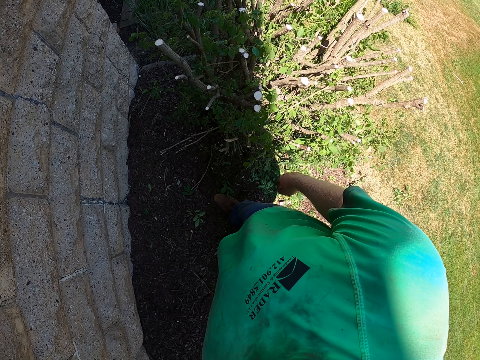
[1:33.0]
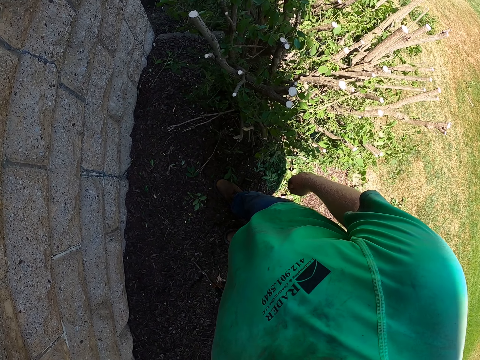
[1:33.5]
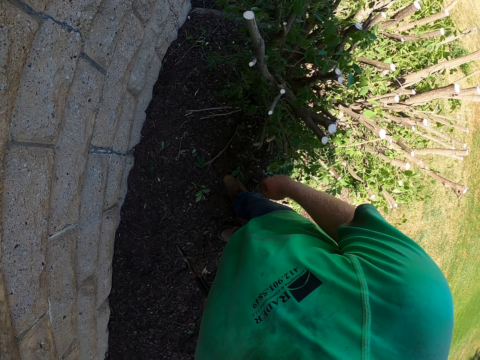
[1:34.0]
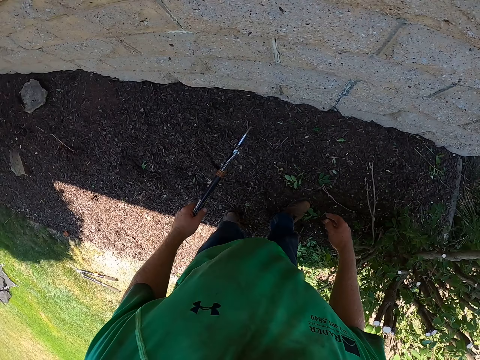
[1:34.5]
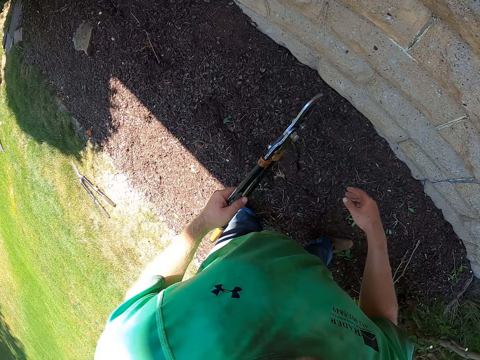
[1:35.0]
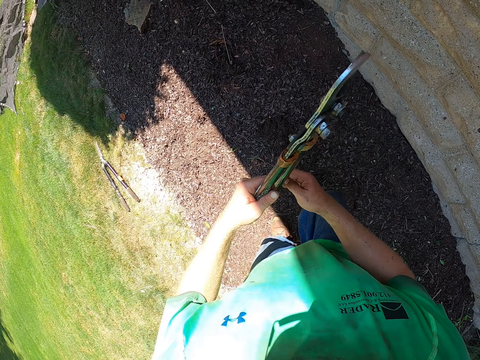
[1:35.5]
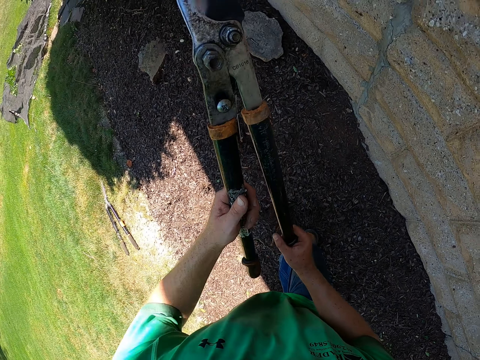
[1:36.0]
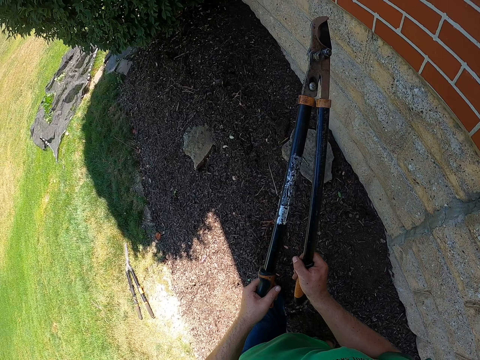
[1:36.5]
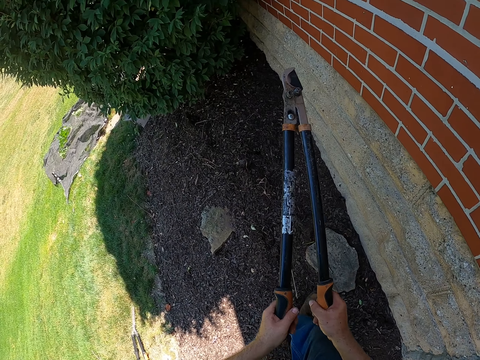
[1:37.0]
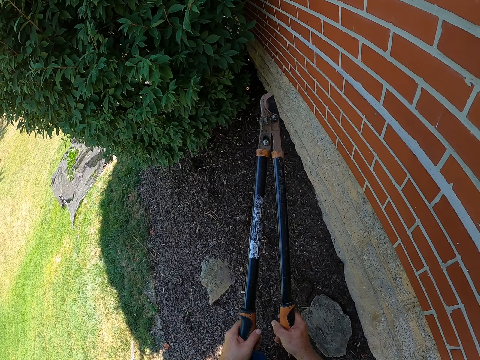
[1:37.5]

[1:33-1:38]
The camera wearer touches the hedge shears.

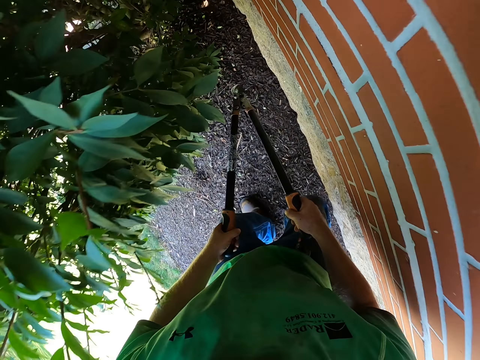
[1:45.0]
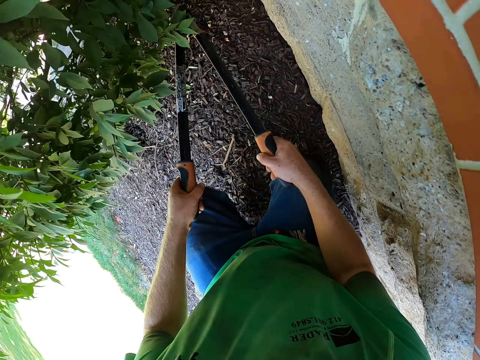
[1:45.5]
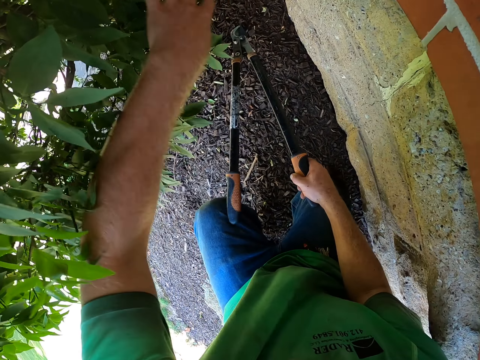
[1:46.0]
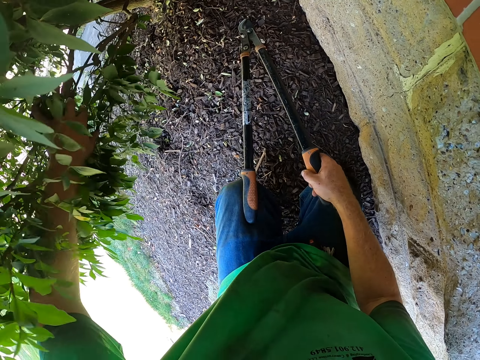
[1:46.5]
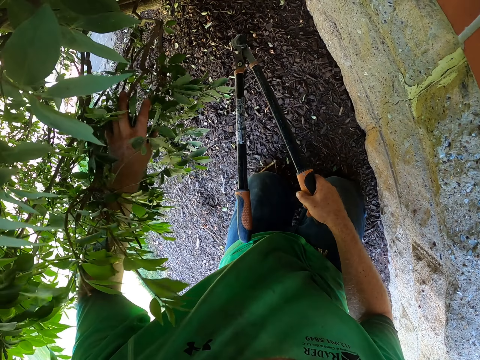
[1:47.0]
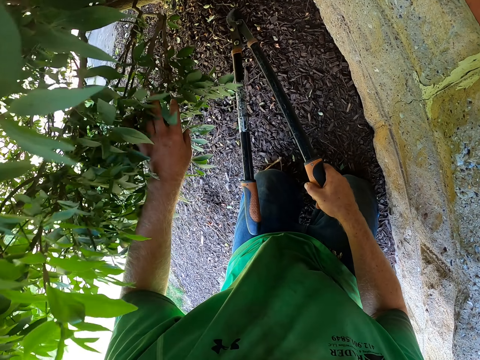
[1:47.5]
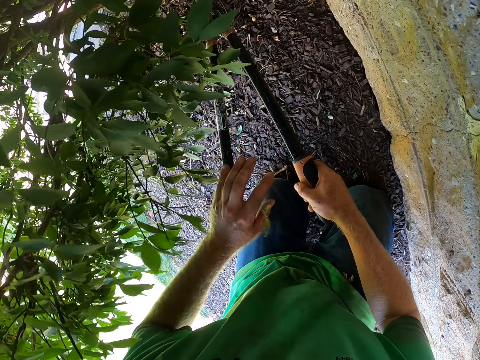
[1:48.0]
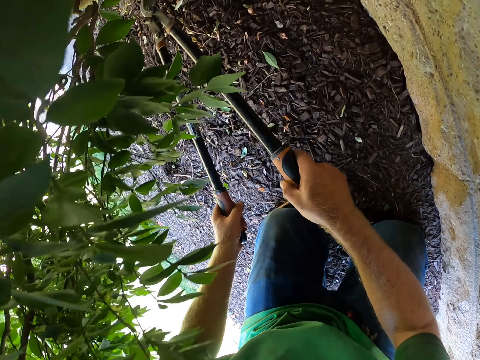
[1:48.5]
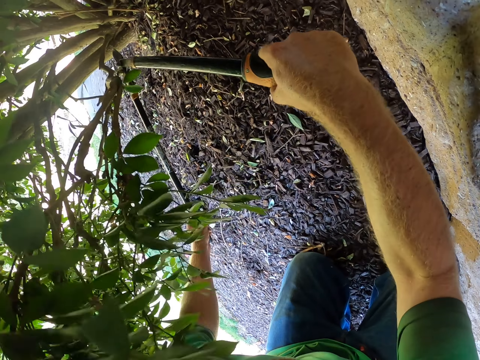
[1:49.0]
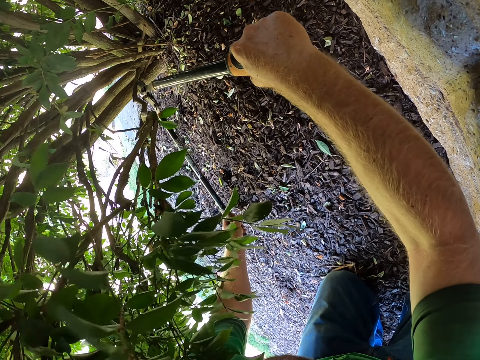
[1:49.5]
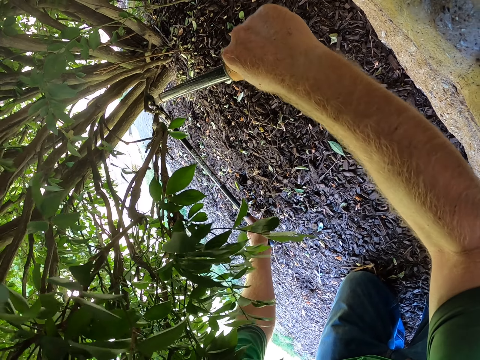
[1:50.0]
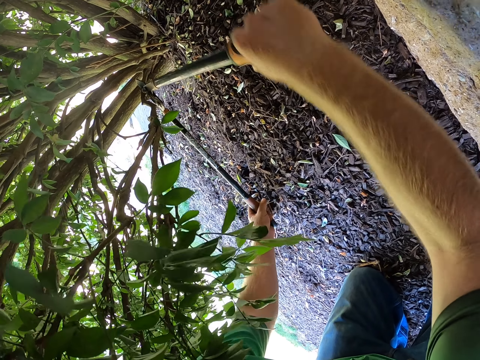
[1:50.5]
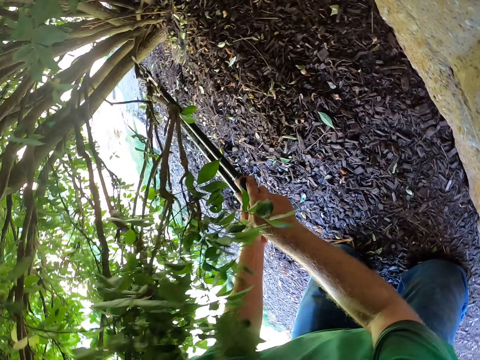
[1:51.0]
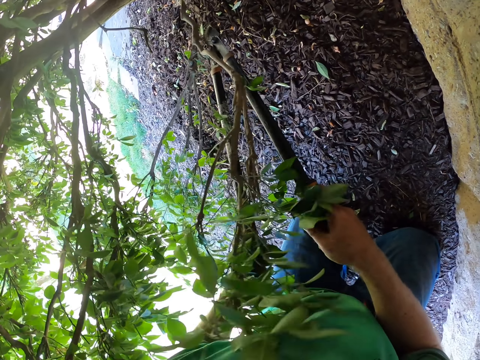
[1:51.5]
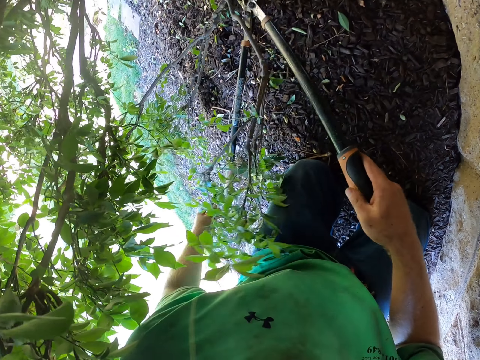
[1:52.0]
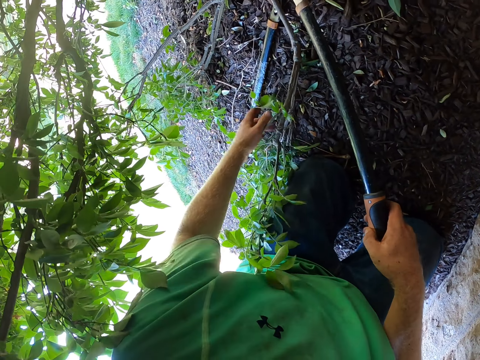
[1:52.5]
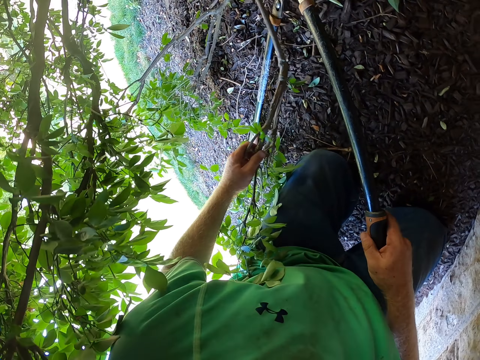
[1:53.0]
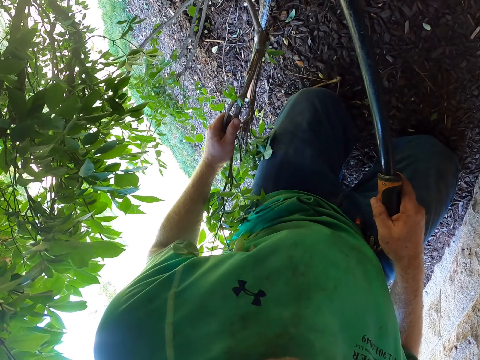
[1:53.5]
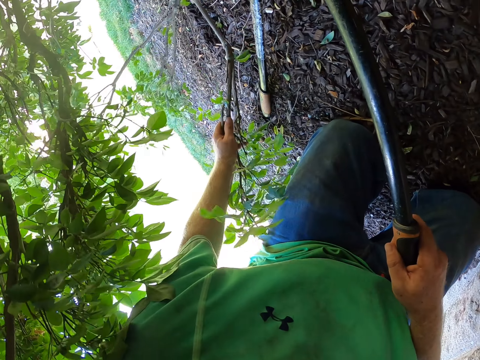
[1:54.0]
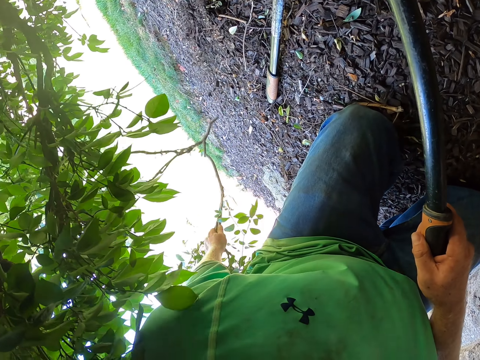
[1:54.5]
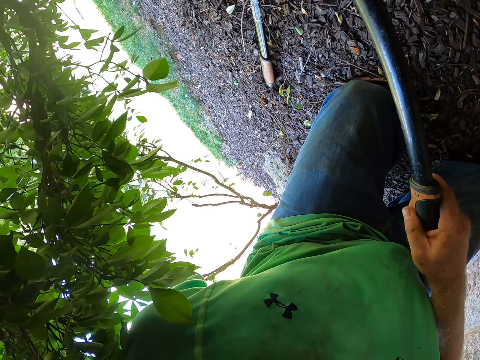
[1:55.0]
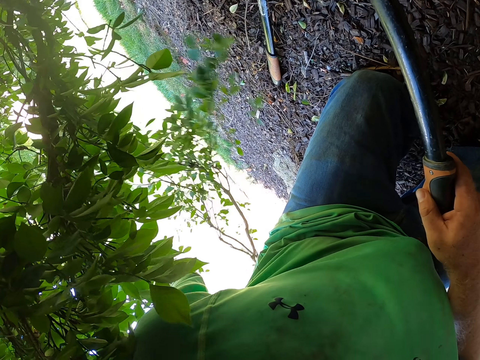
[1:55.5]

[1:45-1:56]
The camera wearer adjusts the tree plant with his left hand. He cuts a branch of the tree plant with the garden shear with both hands. He removes the tree plant from the garden shear. He picks up the tree branch.

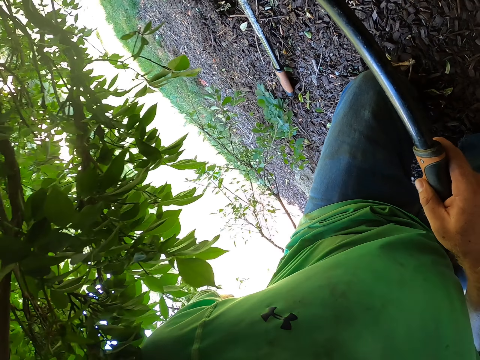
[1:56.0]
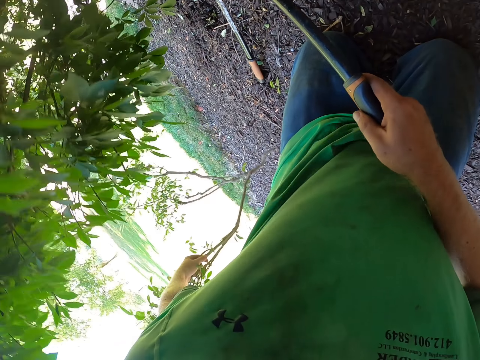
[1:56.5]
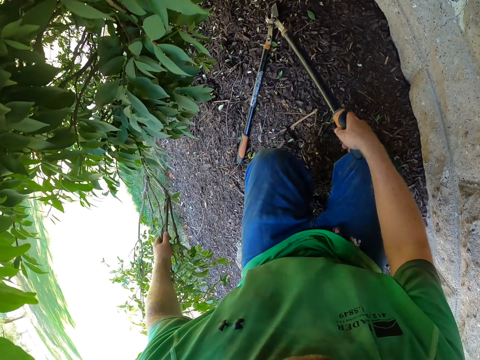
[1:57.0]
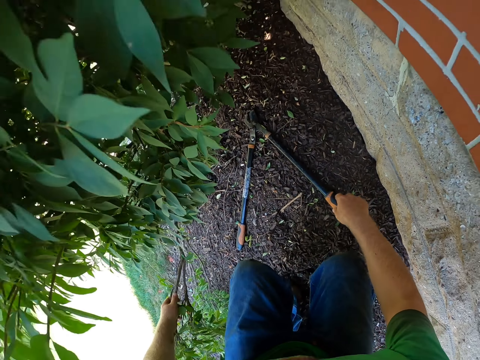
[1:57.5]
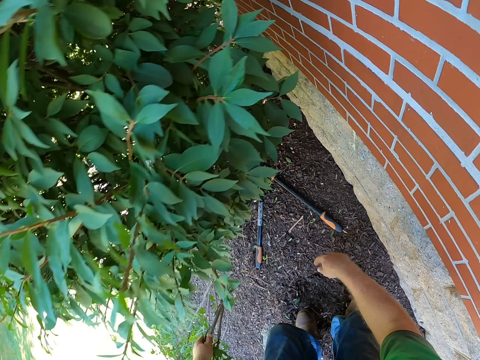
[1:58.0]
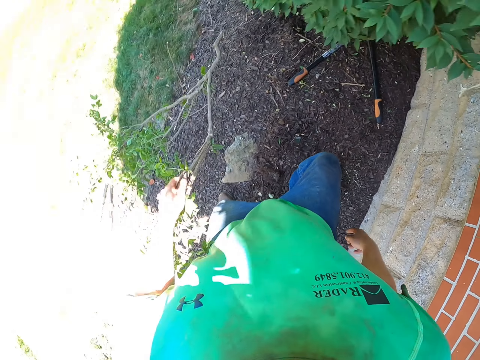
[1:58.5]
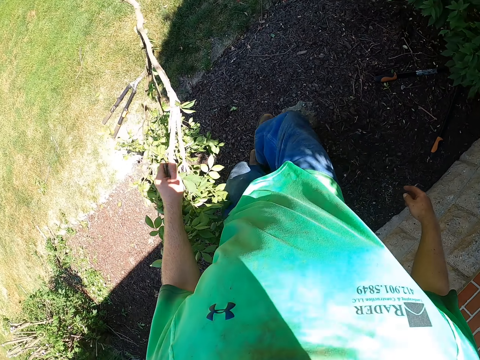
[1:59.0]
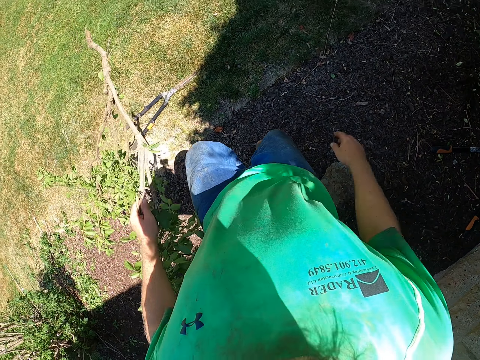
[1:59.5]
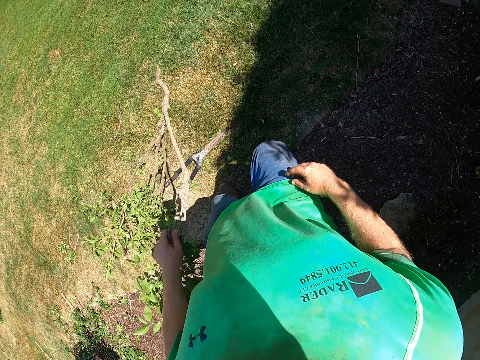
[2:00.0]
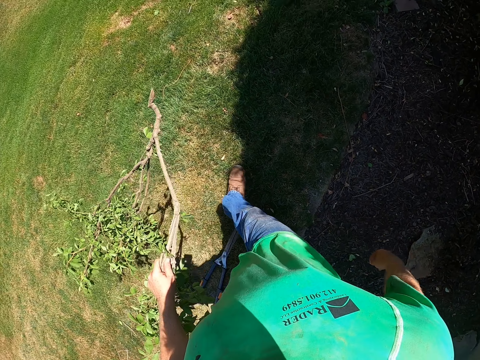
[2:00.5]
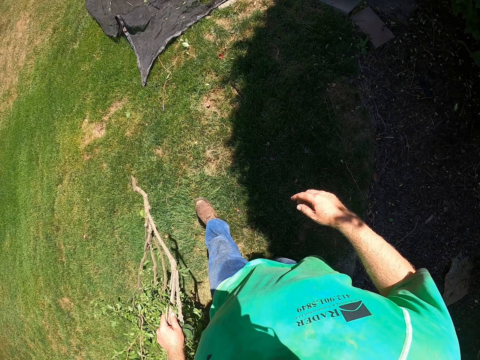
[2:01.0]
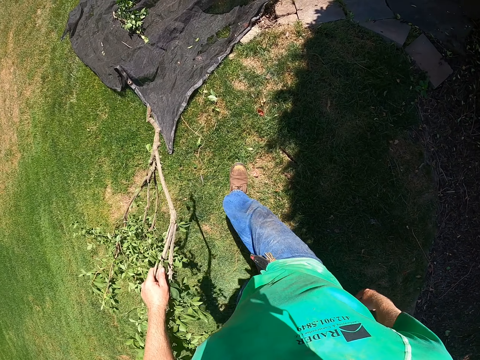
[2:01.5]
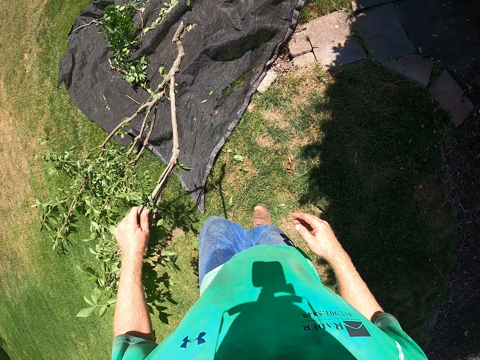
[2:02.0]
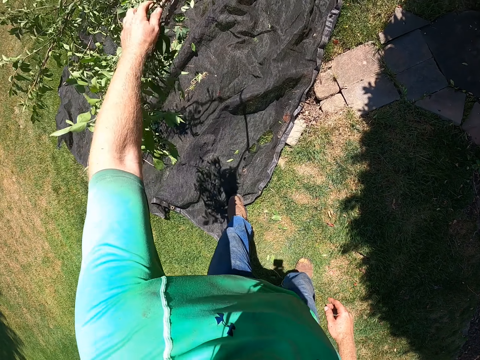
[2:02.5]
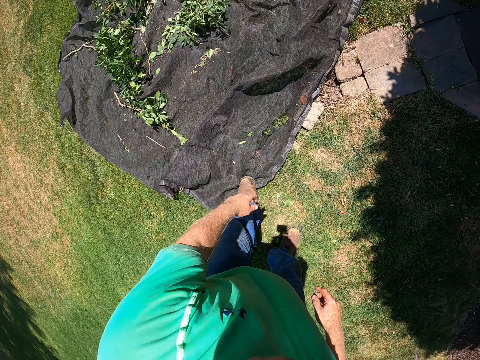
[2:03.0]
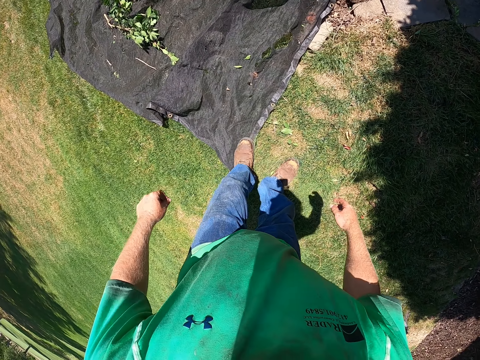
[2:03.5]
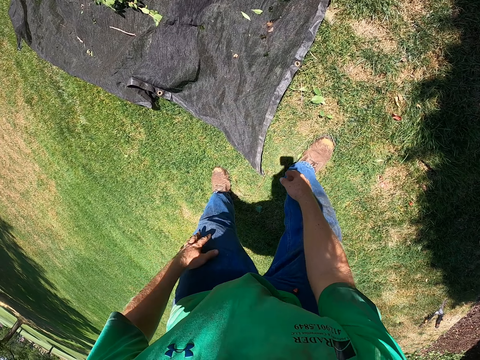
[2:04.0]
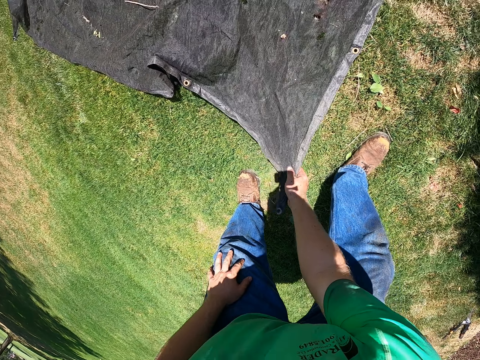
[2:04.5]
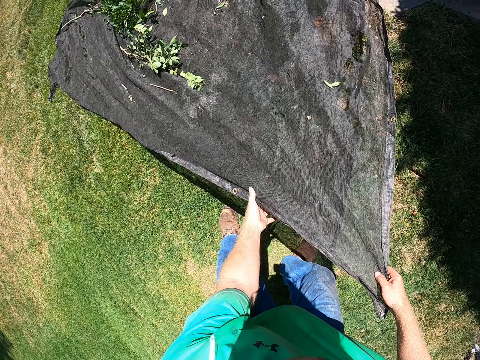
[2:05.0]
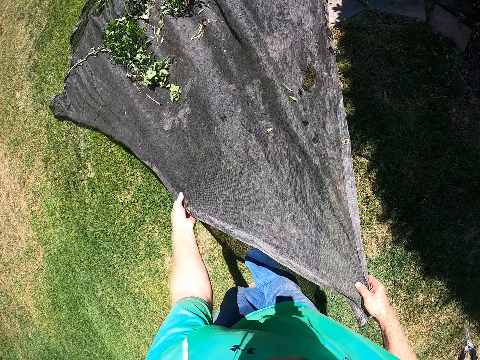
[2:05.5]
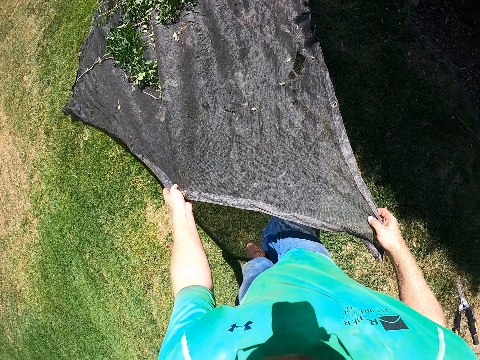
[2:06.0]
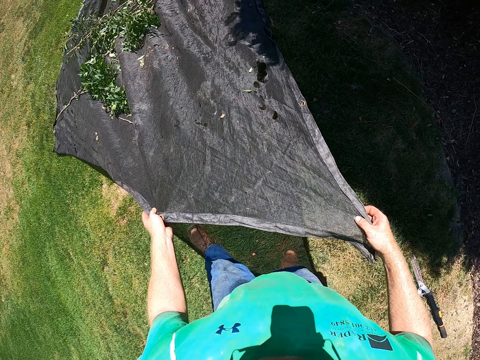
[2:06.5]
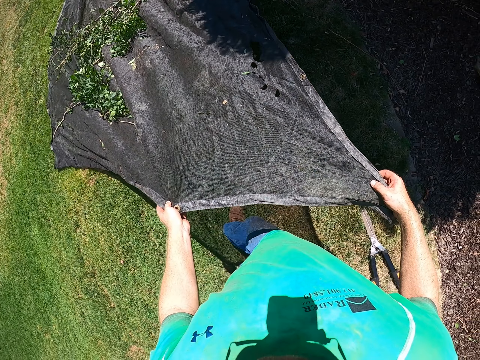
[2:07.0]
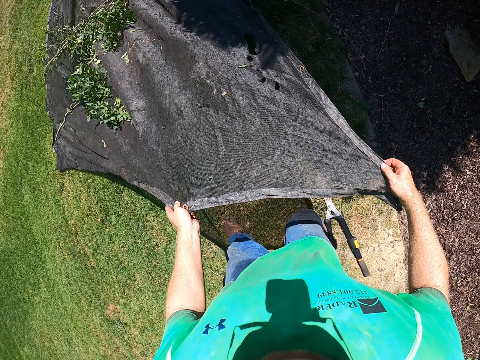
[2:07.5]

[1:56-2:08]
The camera wearer drops the garden shear in his right hand on the floor. He stands up. He walks to the net or cloth on the floor. He throws the tree plant in his left hand on the net on the floor. He picks up the cloth on the ground. He carries the net from the floor with his right hand. He drags the net on the floor with both hands towards him.
